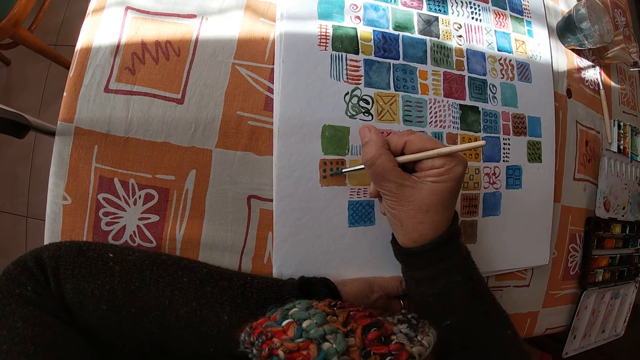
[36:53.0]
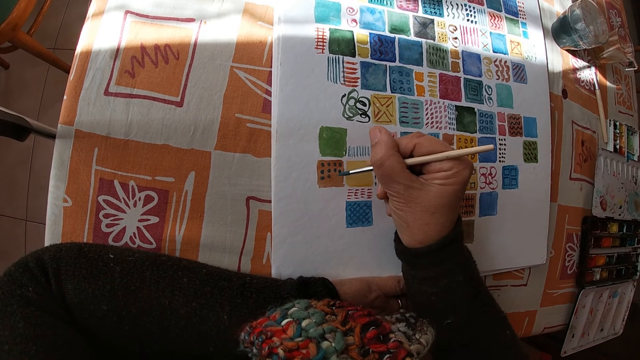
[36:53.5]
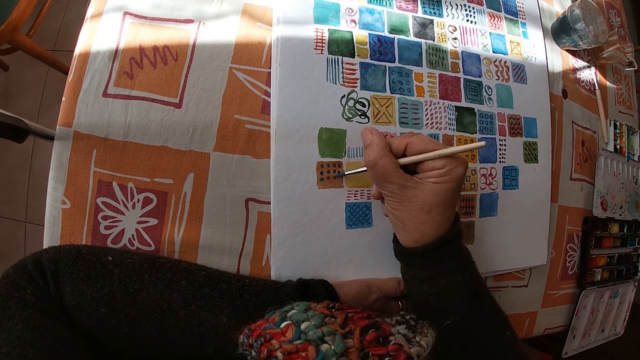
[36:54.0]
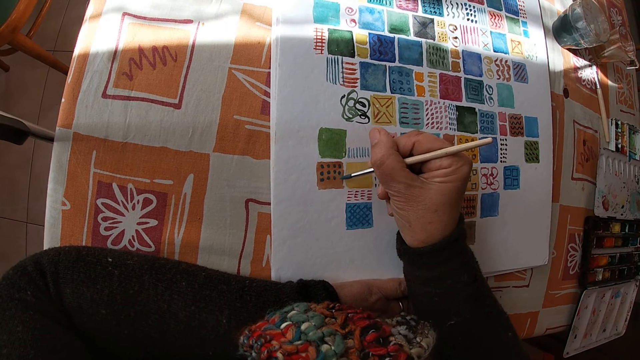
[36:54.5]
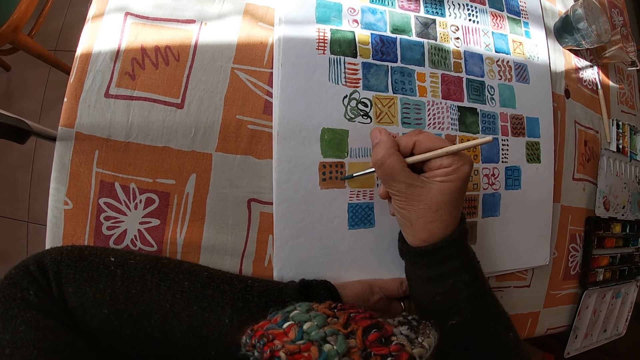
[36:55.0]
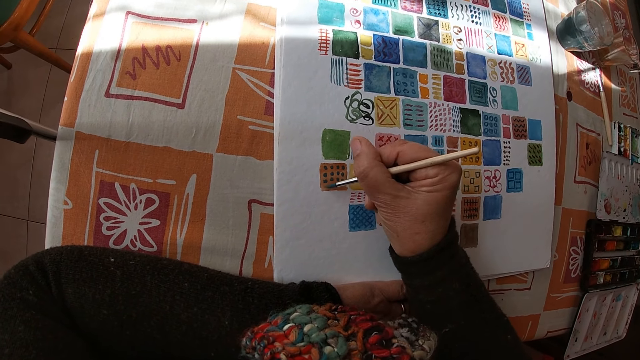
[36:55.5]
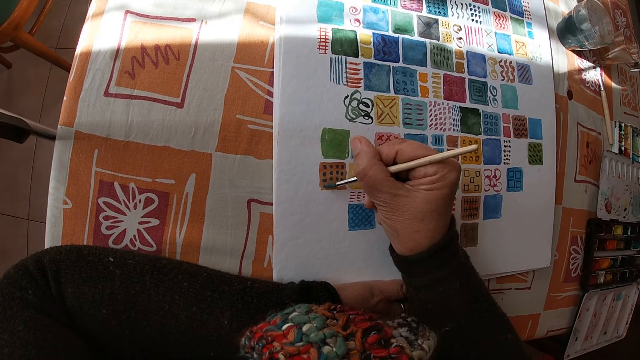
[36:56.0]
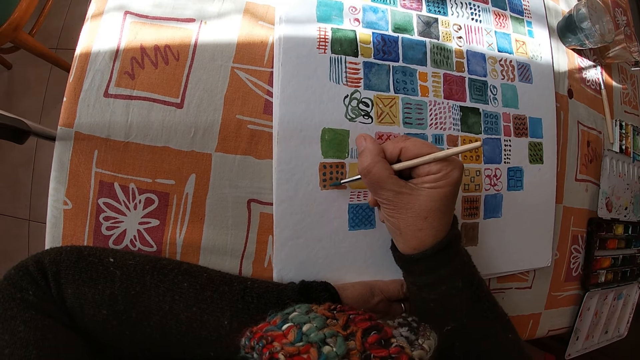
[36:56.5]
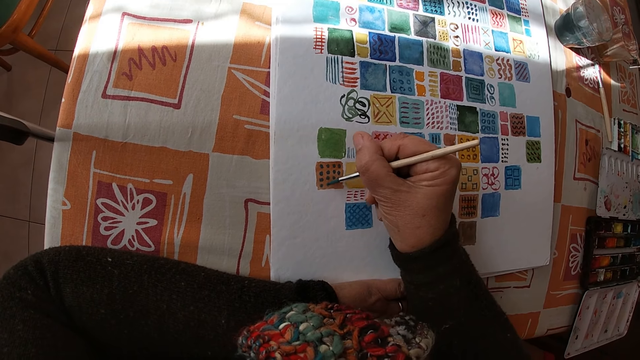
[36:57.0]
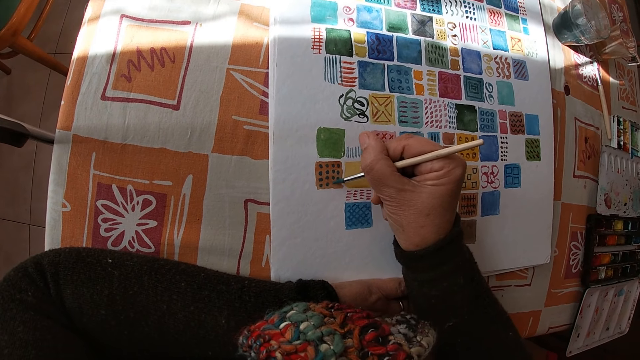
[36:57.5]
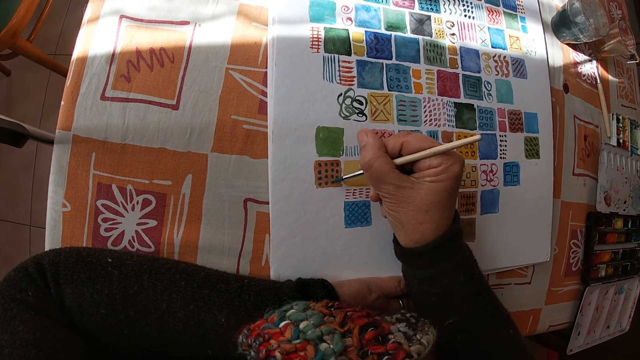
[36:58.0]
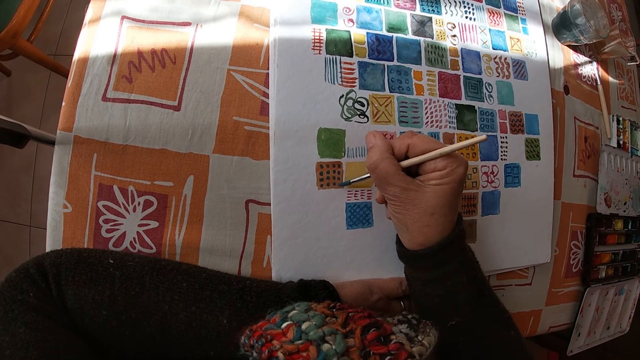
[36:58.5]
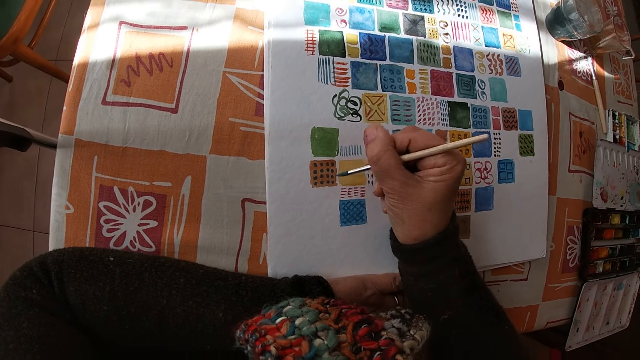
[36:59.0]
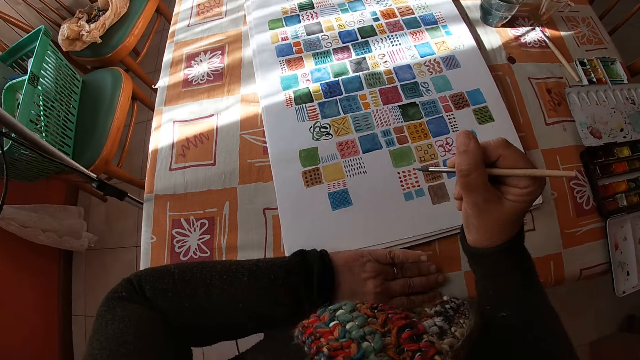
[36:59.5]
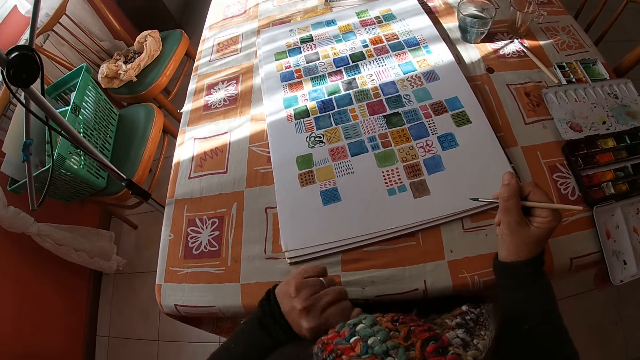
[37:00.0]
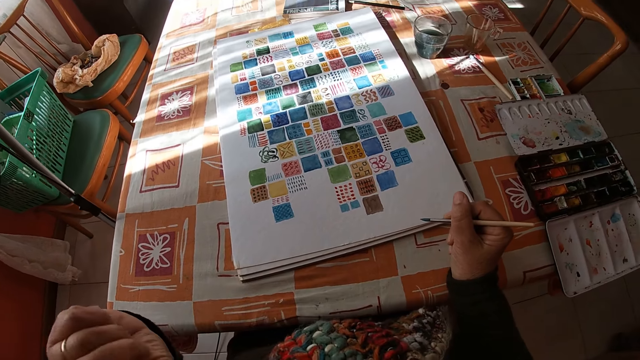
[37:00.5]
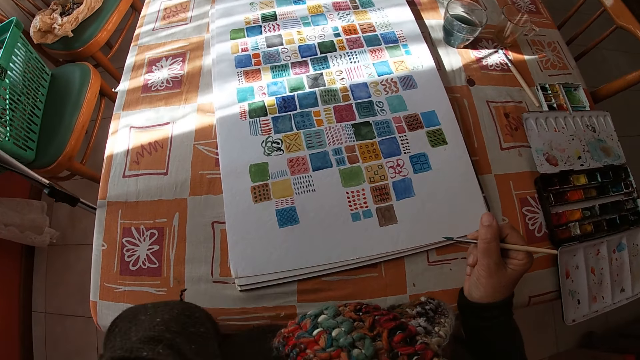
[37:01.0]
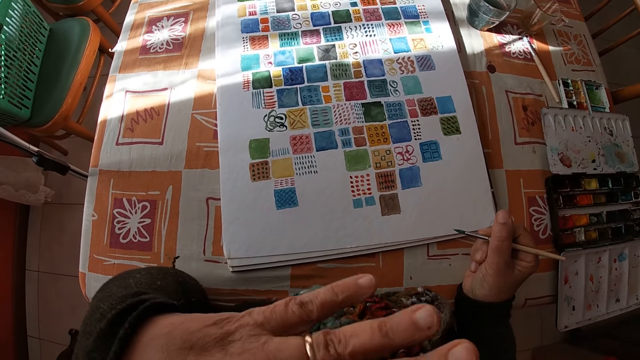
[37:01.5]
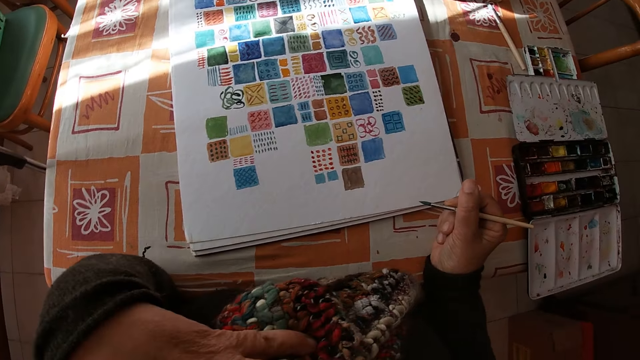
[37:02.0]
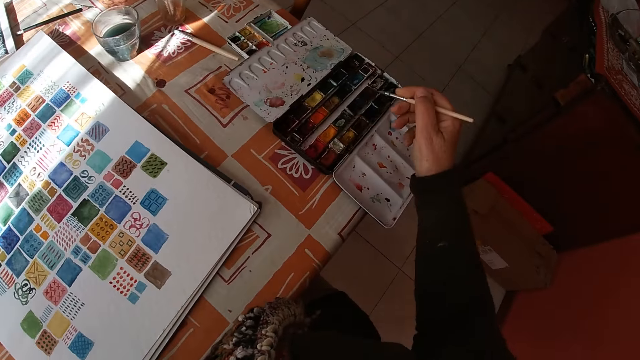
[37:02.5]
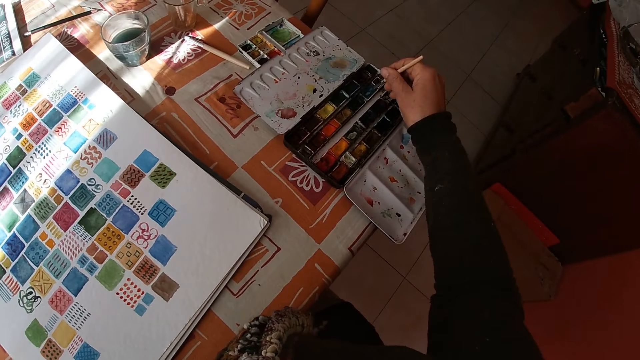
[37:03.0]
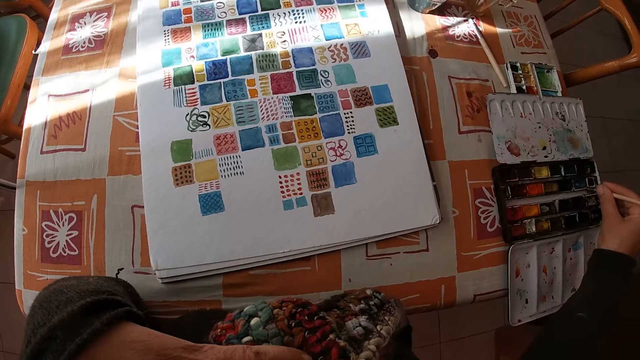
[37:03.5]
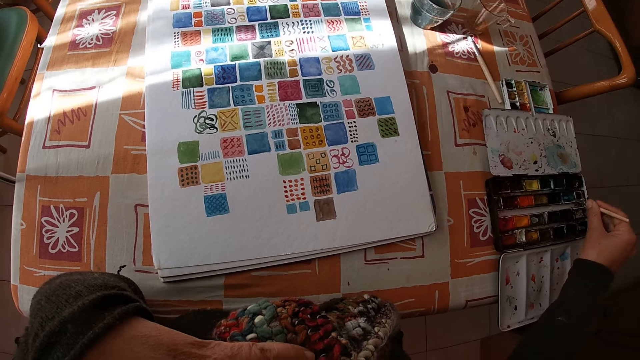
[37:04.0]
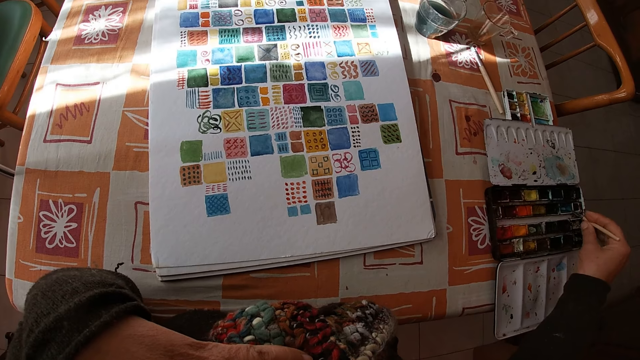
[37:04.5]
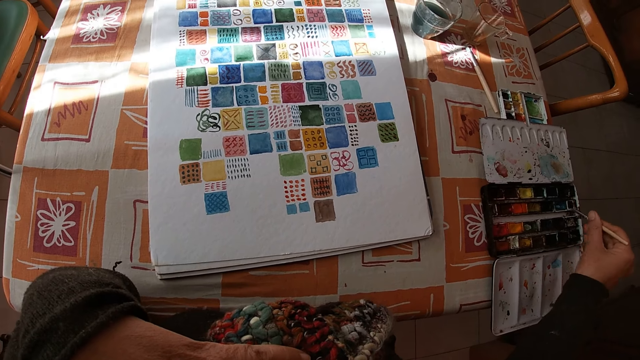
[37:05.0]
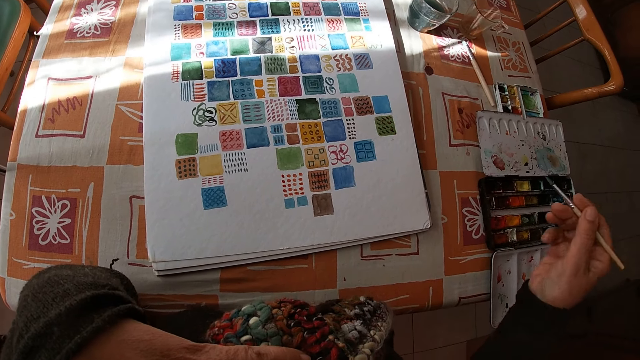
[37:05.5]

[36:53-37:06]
The camera wearer lifts the hand. She holds the paintbrush. She touches a muffler scarf on her chest with her left hand. She dips the paint brush in the color palette on the table with her right hand. She looks at the drawing.

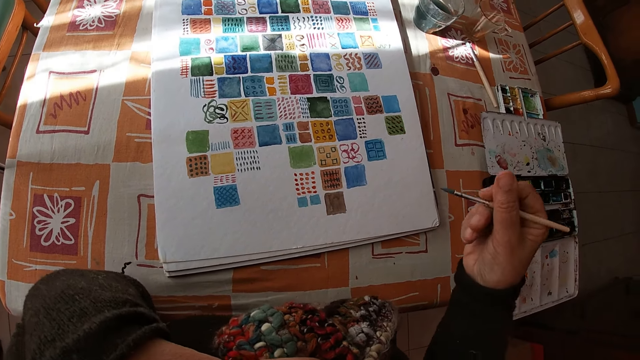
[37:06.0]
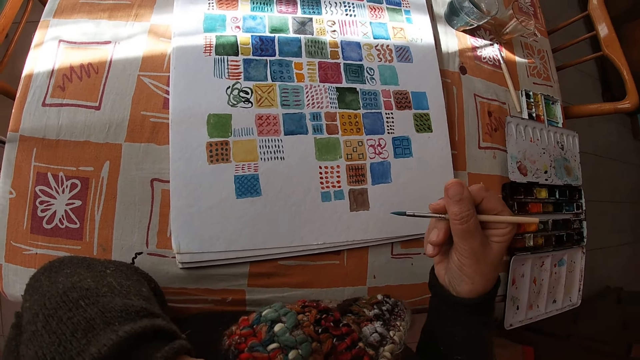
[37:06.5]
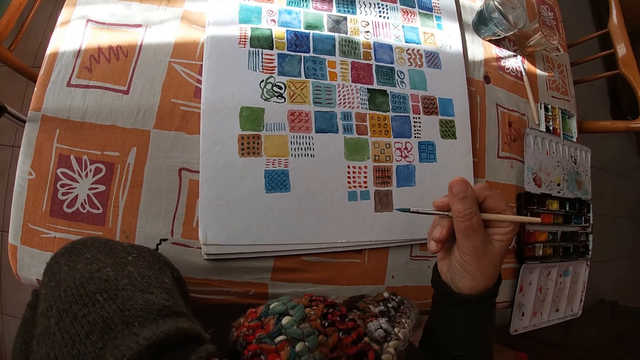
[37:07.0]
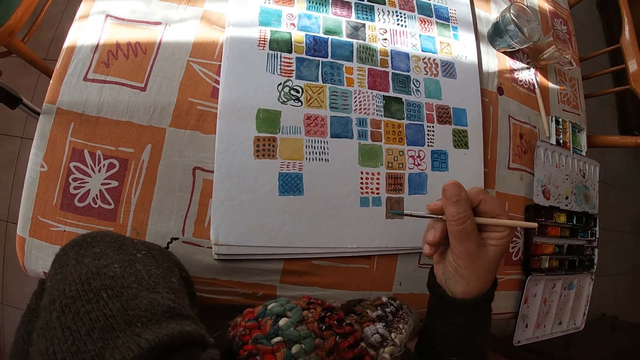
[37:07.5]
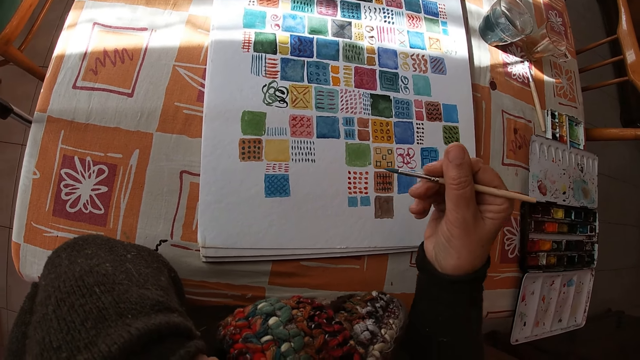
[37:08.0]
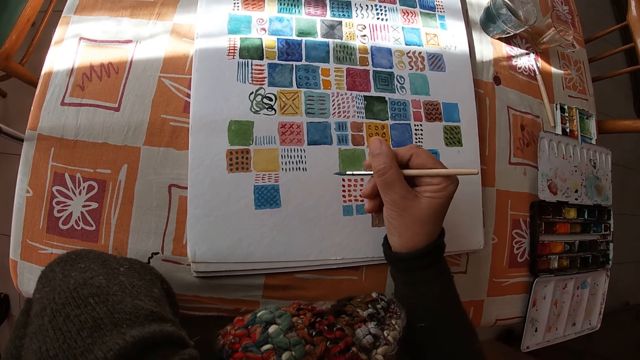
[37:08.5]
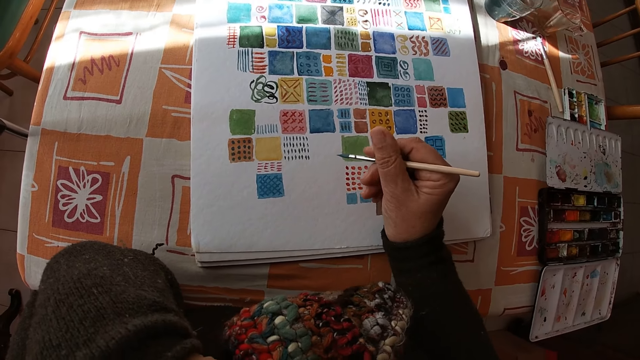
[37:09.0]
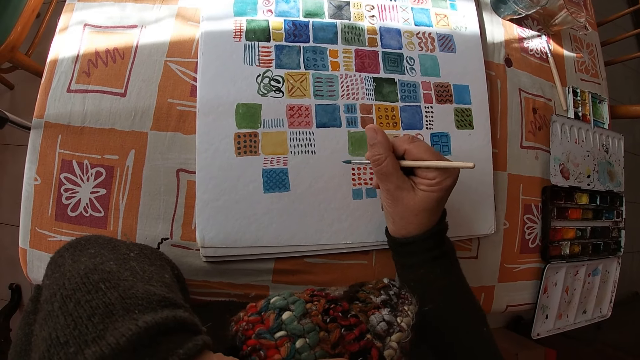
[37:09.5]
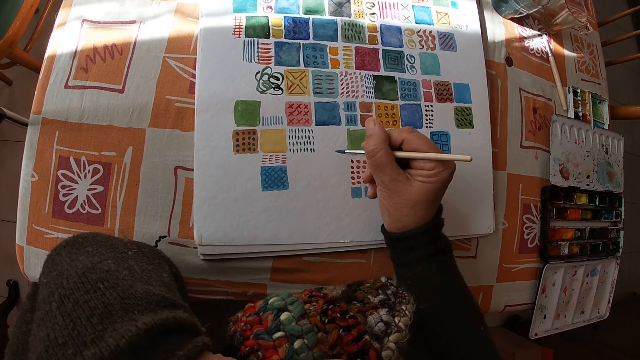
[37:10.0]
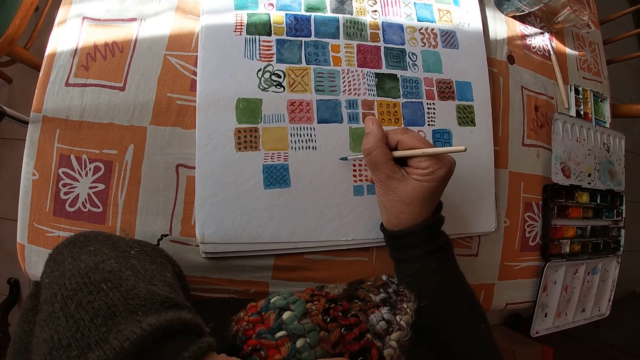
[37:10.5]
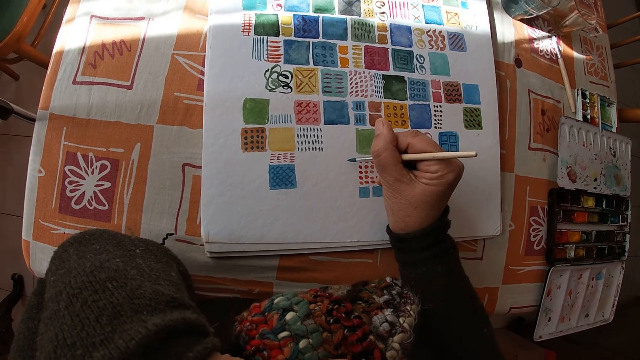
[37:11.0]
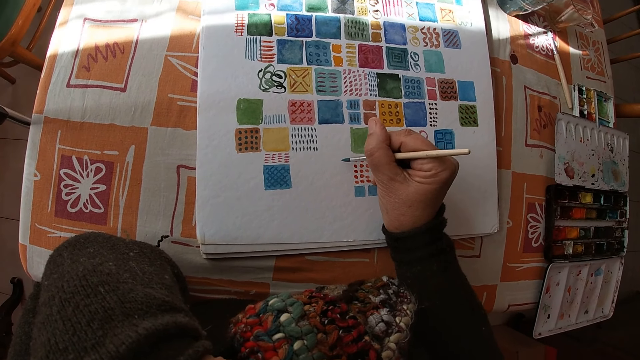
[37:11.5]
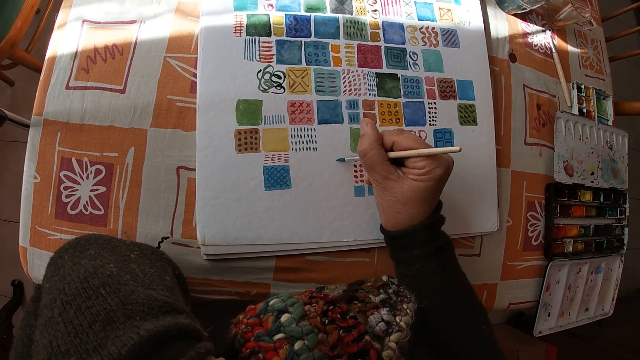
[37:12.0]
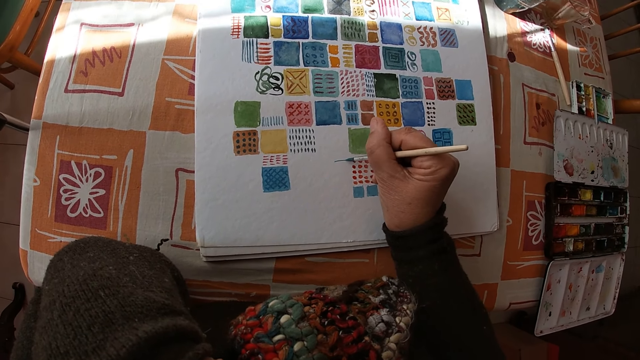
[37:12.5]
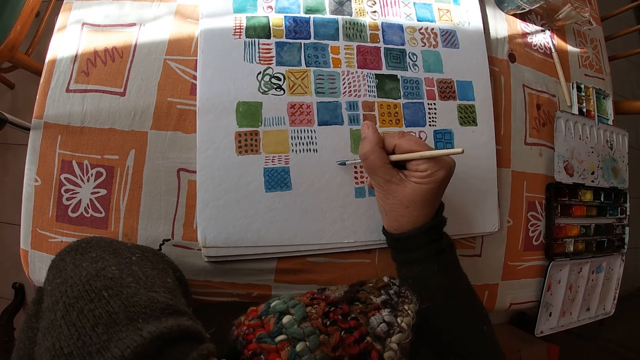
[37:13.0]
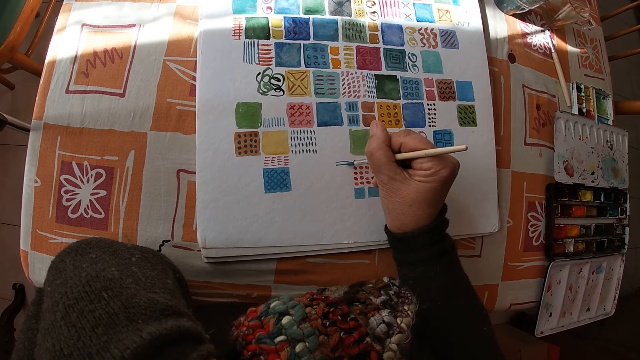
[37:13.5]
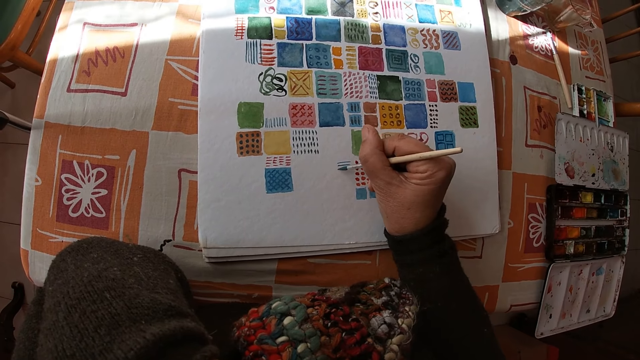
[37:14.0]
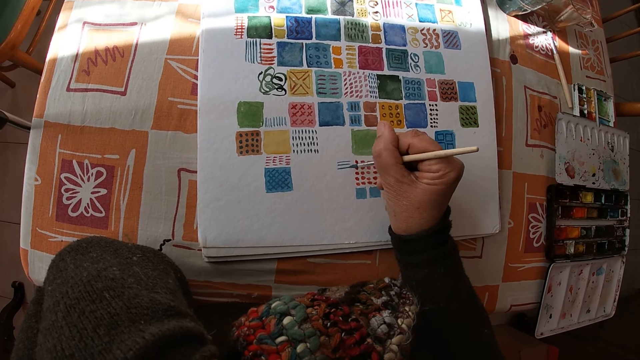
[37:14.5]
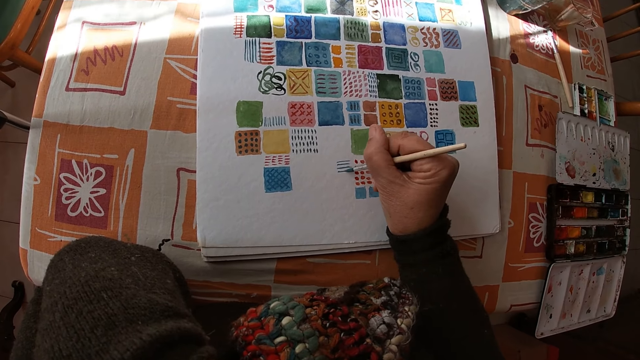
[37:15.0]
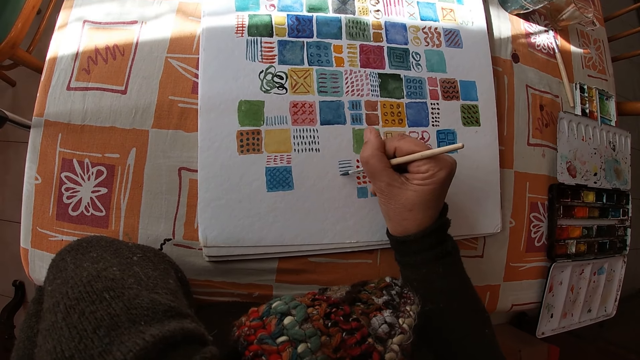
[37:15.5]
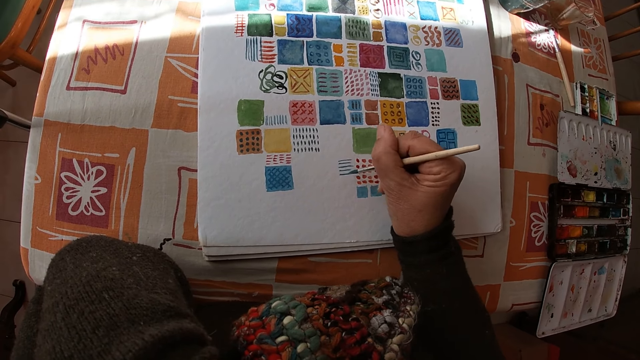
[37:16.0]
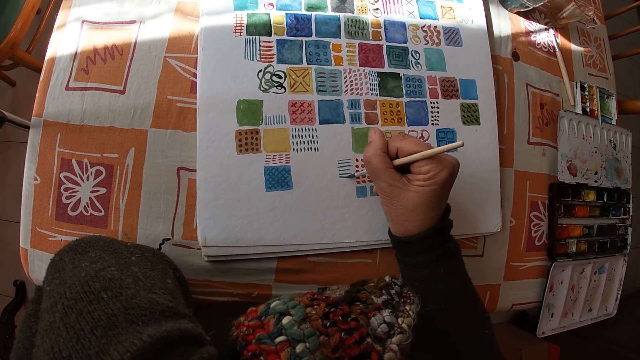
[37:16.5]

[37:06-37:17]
The camera wearer holds the paintbrush. She places her right arm on the table in the room. She paints on the canvas pad on the table with the paint brush in her right hand.
